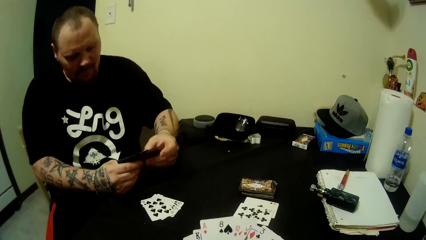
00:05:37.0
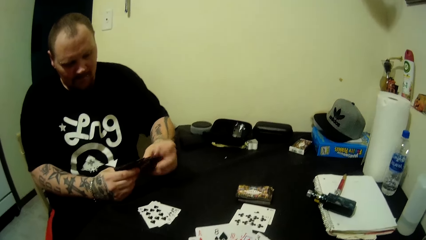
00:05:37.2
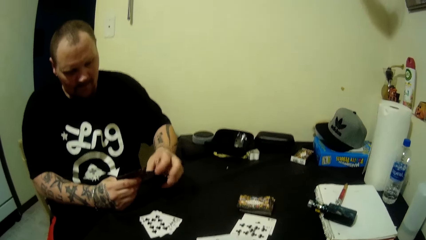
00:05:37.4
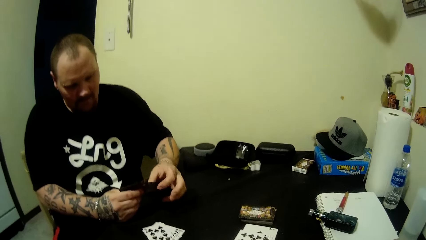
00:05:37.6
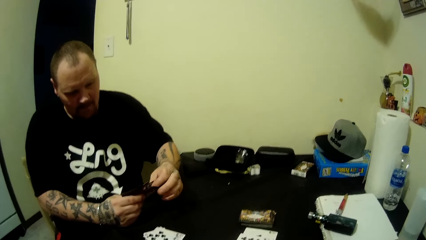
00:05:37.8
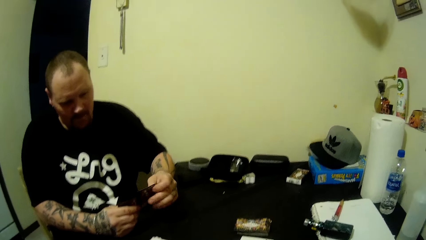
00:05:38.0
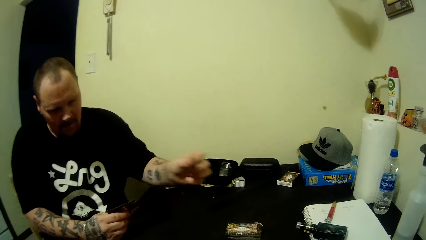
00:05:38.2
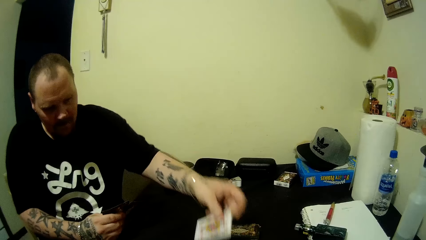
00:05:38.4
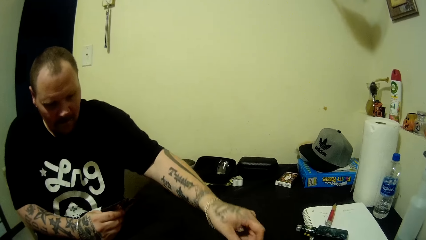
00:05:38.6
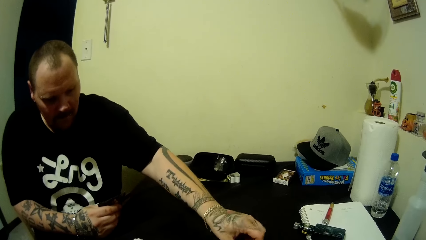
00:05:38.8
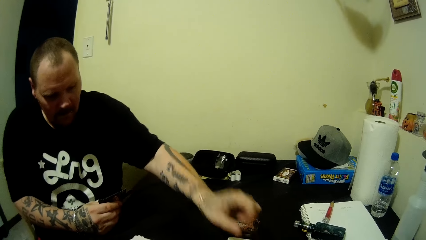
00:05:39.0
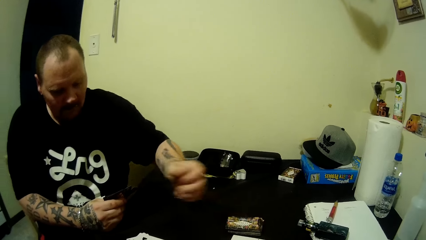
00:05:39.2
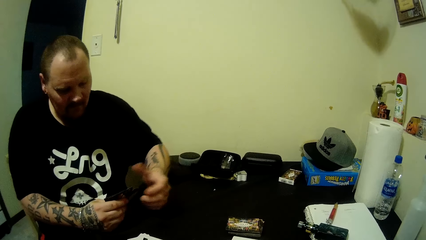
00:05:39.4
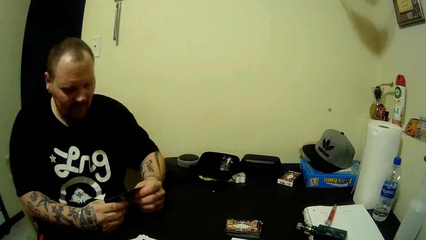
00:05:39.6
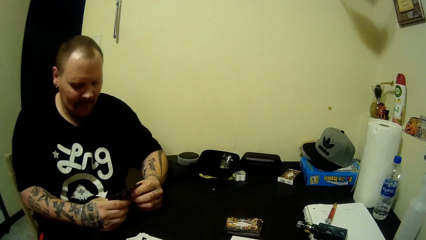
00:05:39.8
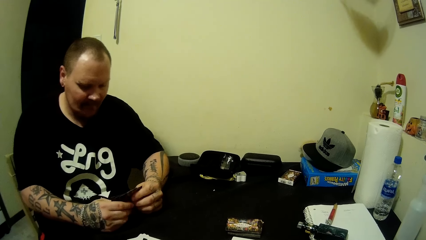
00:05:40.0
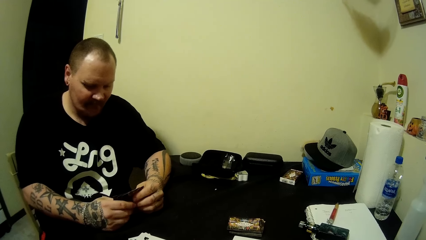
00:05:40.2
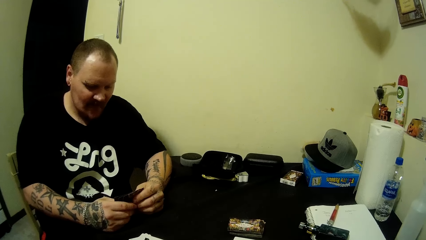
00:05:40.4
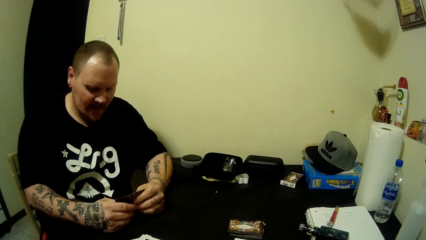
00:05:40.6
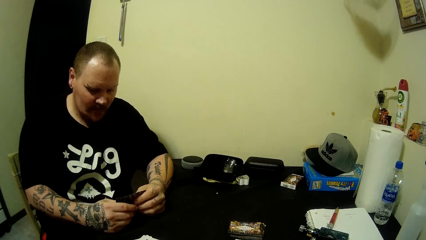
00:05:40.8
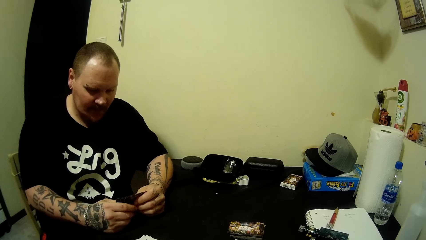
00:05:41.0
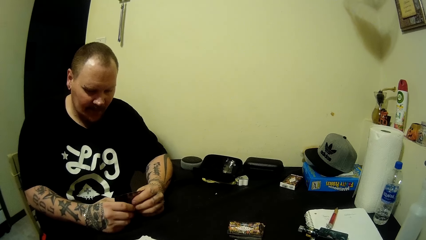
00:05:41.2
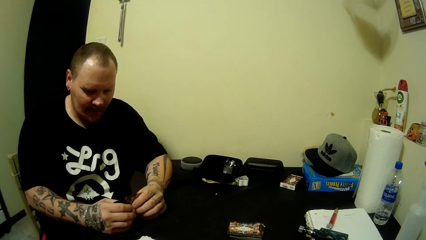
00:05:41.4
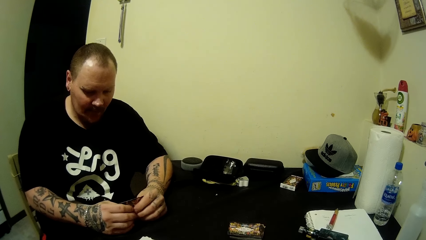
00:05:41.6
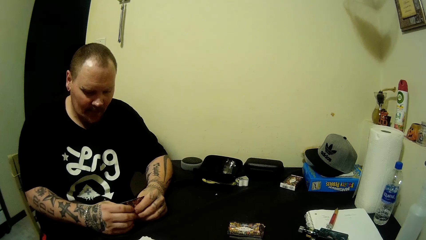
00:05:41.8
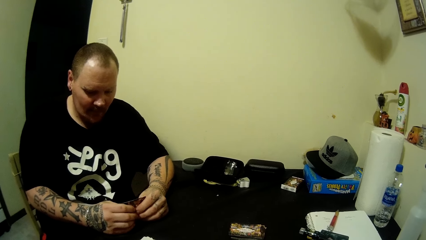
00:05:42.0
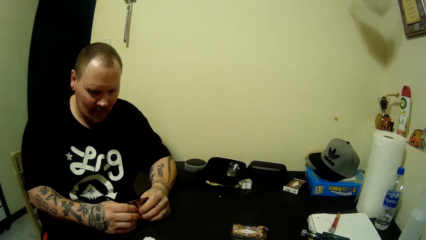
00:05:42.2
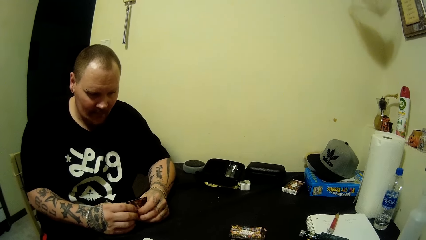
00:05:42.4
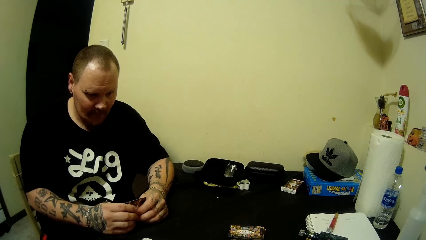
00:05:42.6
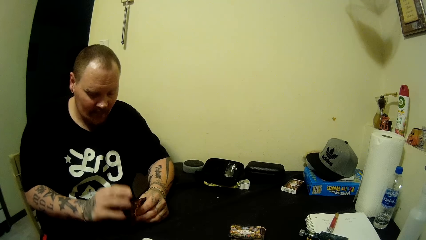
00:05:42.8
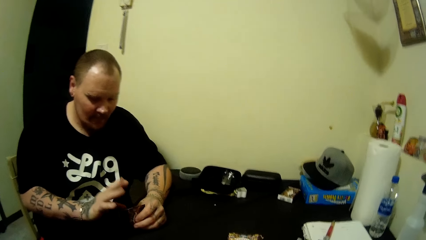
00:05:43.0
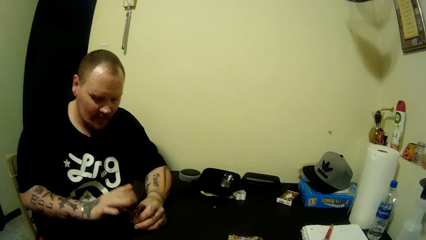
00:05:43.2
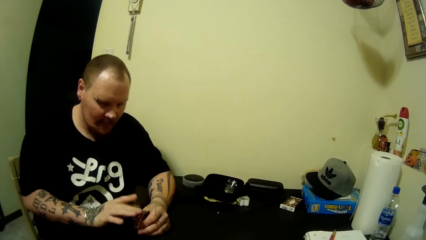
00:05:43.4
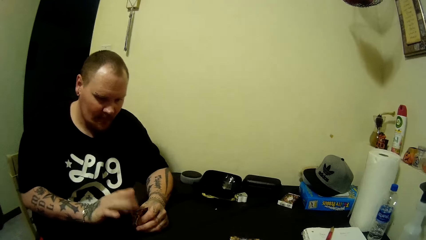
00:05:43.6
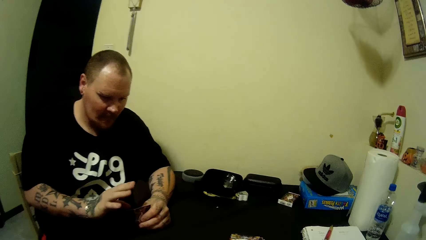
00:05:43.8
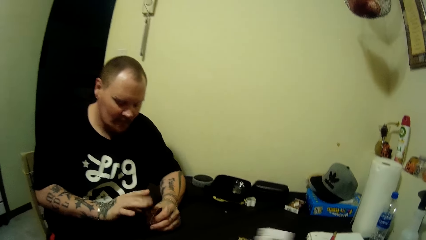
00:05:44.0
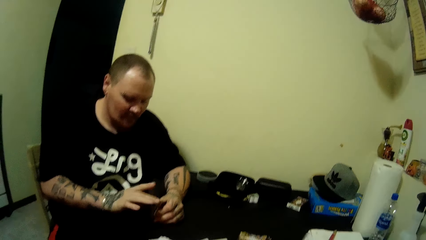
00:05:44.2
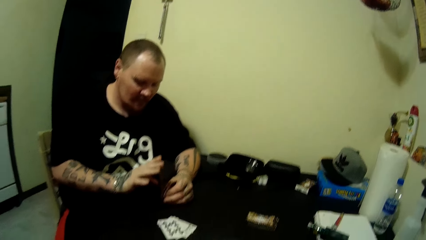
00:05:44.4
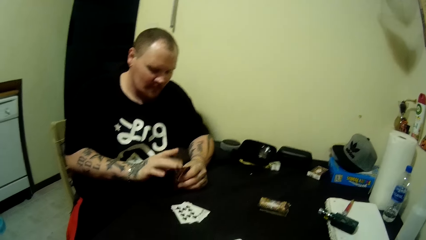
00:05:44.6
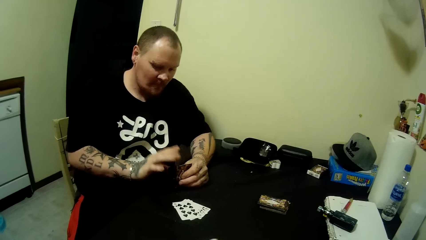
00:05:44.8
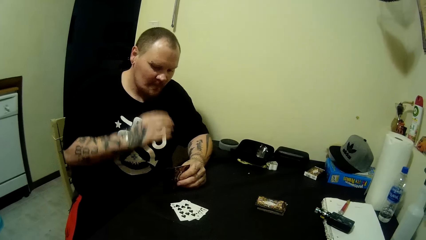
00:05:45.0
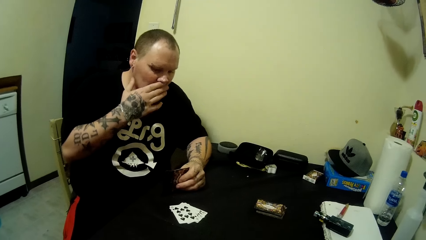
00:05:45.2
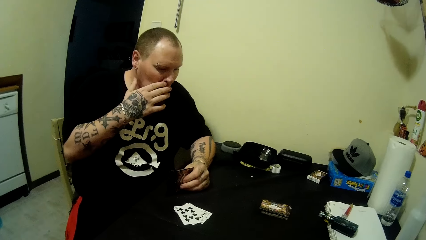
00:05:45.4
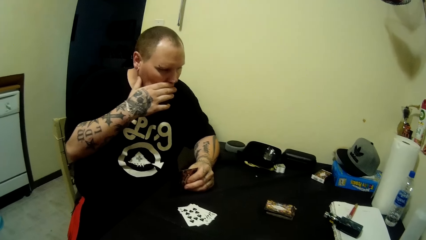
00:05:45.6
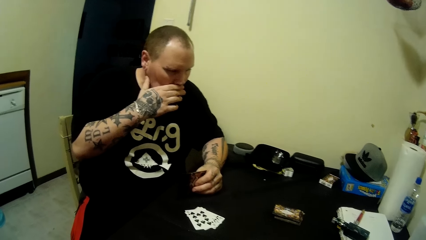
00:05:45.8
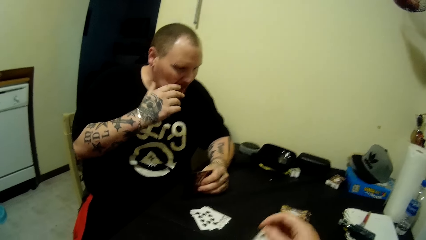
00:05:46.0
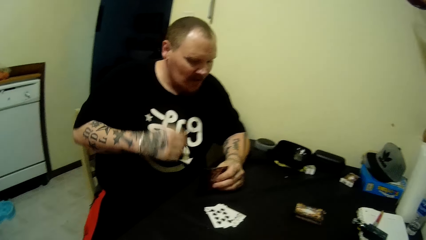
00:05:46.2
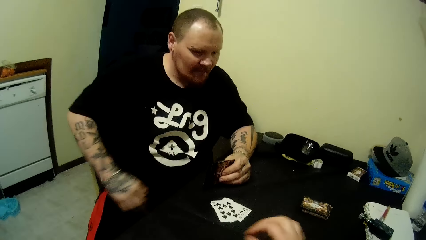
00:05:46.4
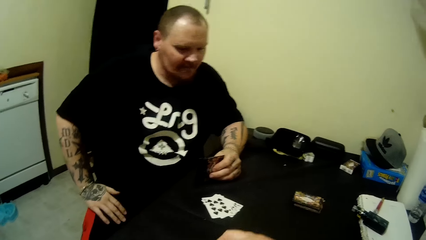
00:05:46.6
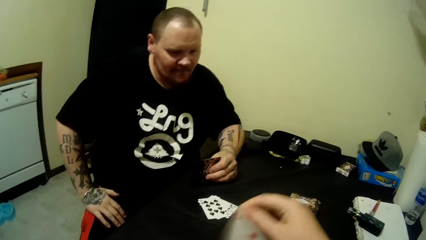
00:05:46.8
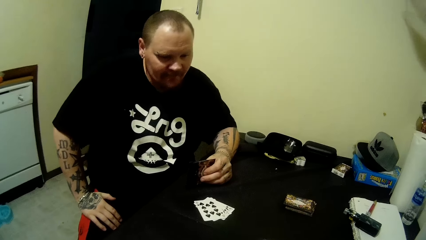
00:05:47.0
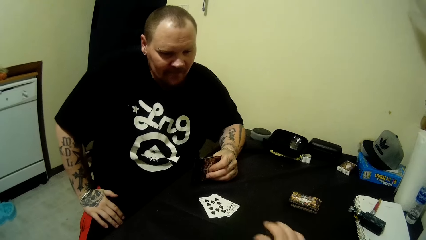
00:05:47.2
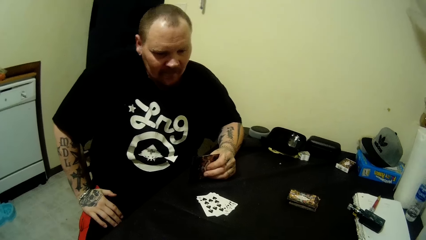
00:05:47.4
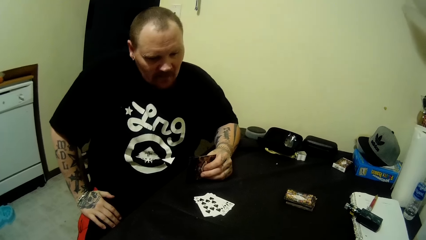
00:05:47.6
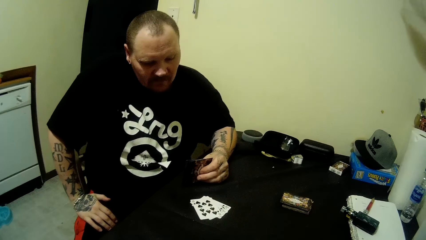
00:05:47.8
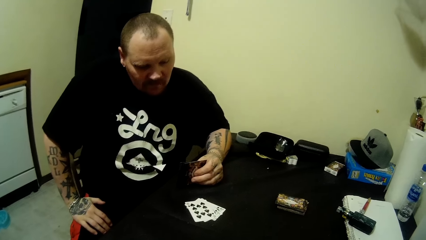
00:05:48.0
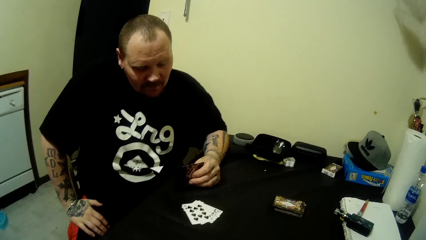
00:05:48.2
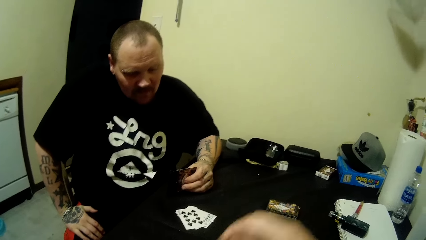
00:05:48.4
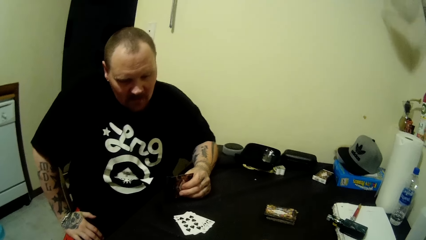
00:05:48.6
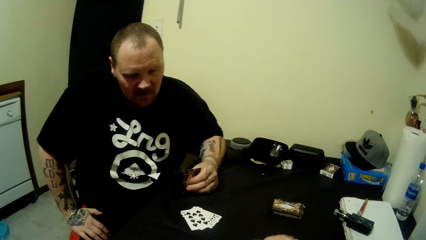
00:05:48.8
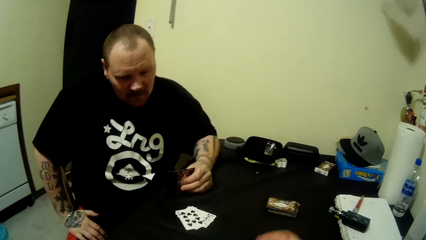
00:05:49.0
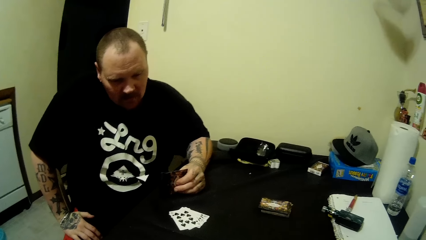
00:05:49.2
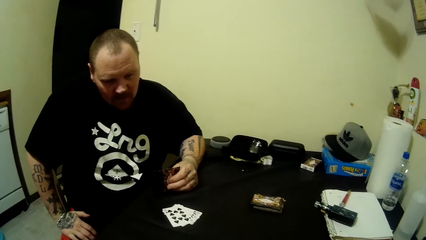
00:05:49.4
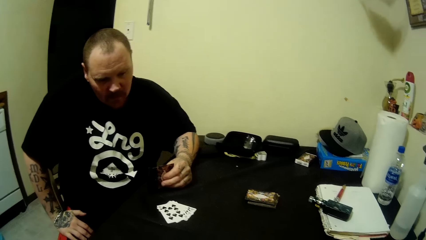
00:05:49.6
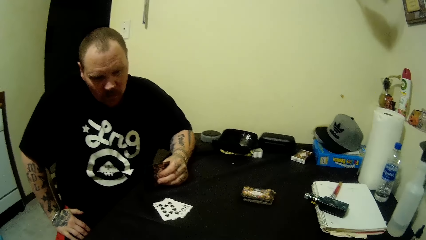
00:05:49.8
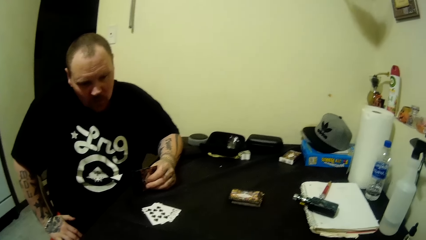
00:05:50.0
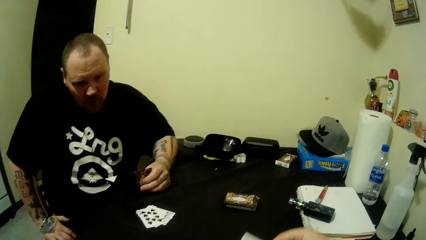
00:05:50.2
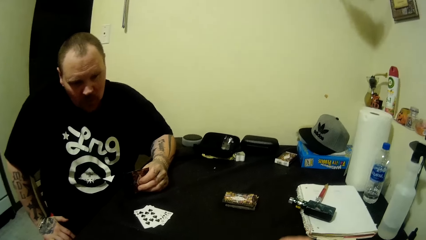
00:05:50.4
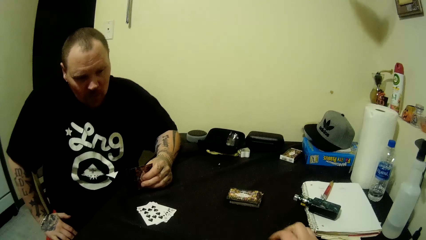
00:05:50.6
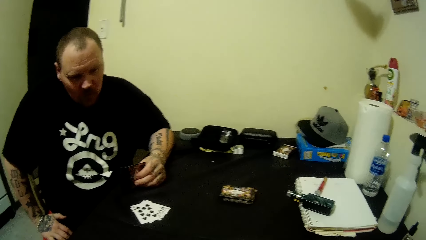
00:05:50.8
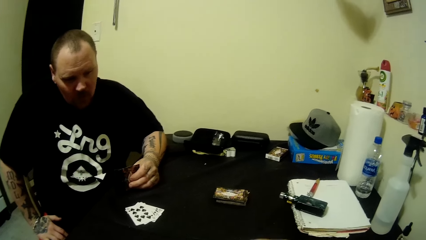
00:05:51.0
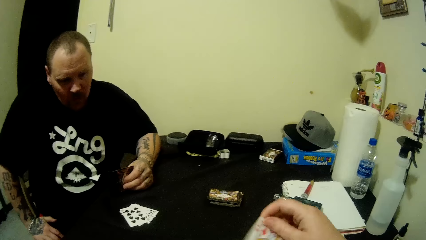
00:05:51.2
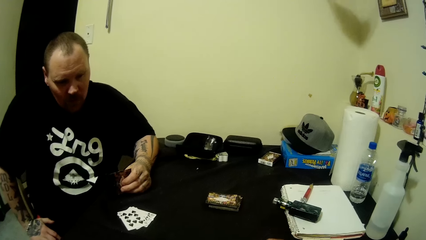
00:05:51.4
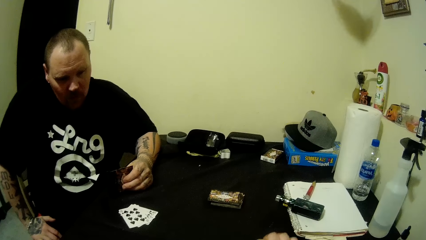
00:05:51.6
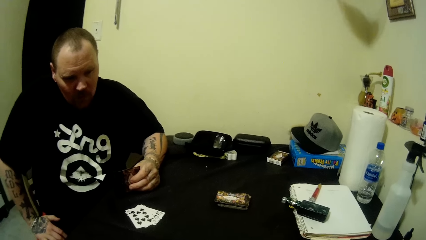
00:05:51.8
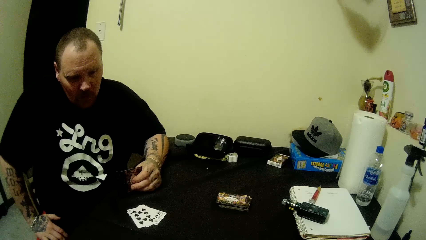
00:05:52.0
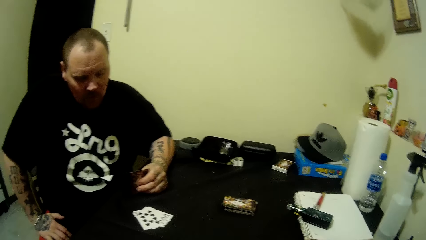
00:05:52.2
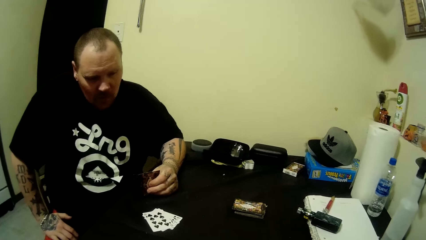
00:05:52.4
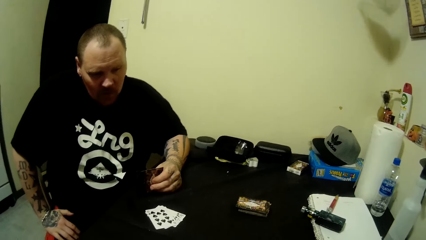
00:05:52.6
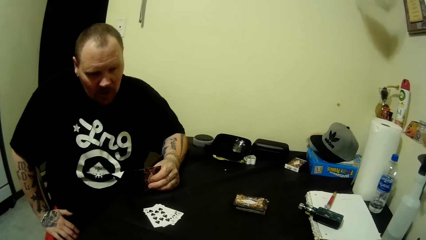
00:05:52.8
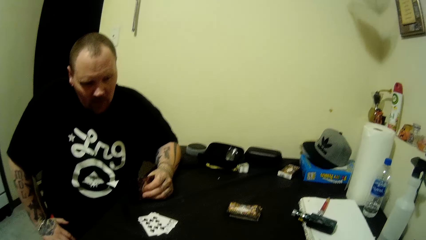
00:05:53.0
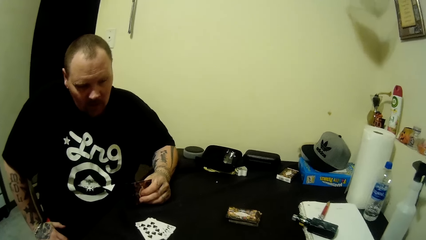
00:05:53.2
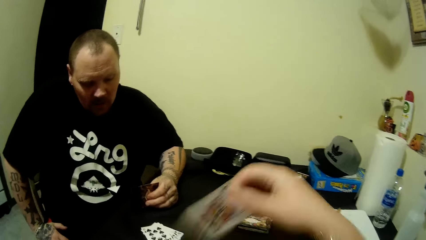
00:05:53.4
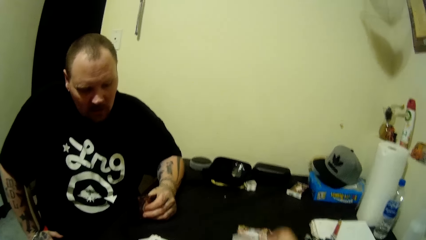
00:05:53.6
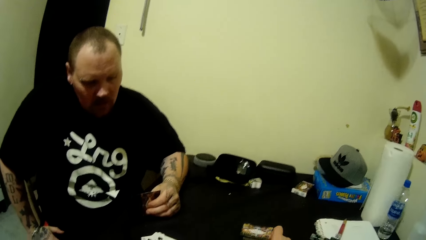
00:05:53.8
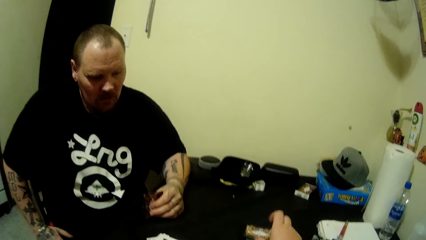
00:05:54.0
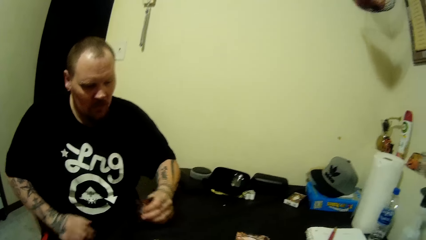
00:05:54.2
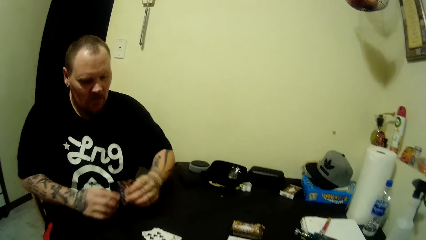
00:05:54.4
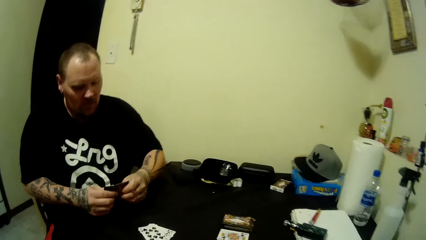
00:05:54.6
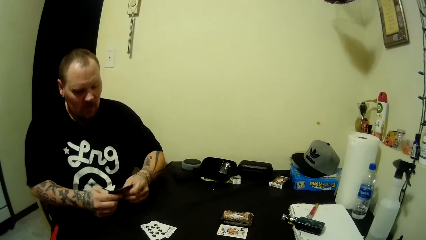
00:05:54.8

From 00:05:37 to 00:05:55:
The camera wearer looks at the cards. A man drops a card on the table with his left hand. The camera wearer looks around. The man pulls a card and looks at his cards. The man taps the stack of cards in his right hand with his left hand. The camera wearer moves cards around. The man looks around. The camera wearer looks around. The man rubs his nose with his left hand and touches his moustache. The camera wearer puts a card on the table. The man rests his left hand on his left thigh. The camera wearer pulls a card. The man looks around. The camera wearer puts a card on the table. She looks around. She puts a card on the table. She looks around. She puts a card on the table. She pulls a card. She puts a card on the table. She raises her right hand. She looks around. She interacts with the man. She pulls a card. She drops a card on the table with her right hand. The man holds the cards.
